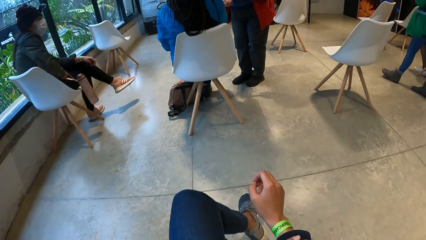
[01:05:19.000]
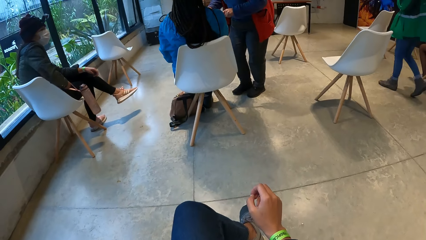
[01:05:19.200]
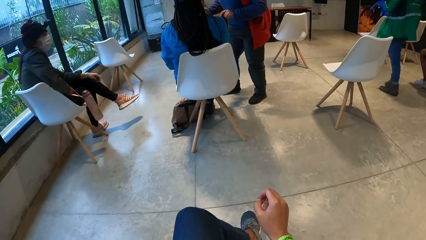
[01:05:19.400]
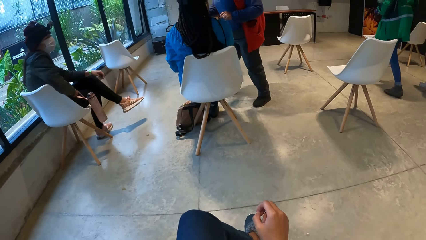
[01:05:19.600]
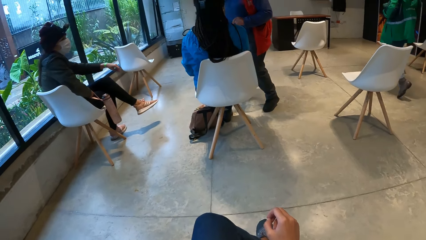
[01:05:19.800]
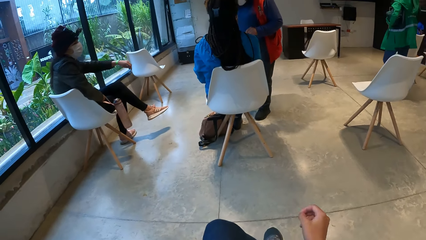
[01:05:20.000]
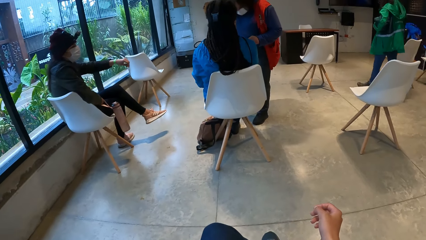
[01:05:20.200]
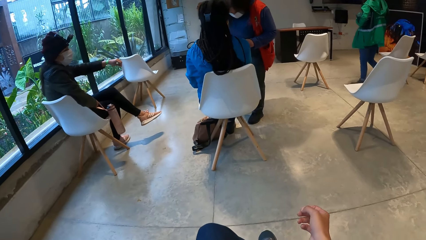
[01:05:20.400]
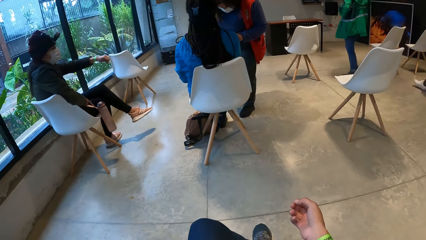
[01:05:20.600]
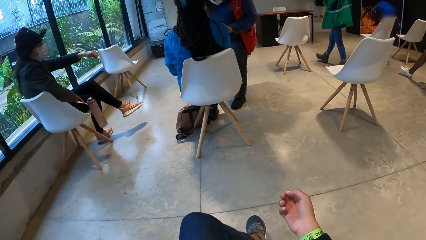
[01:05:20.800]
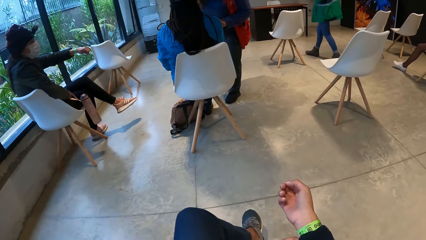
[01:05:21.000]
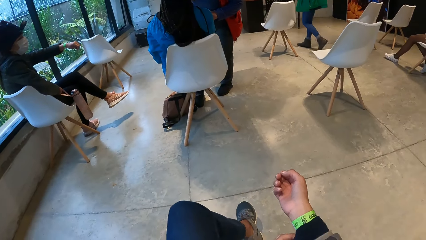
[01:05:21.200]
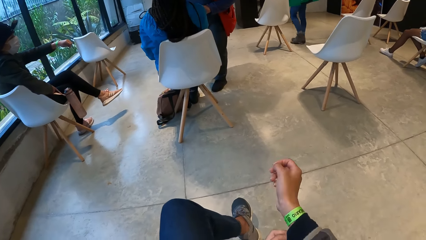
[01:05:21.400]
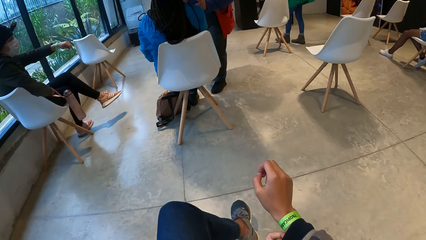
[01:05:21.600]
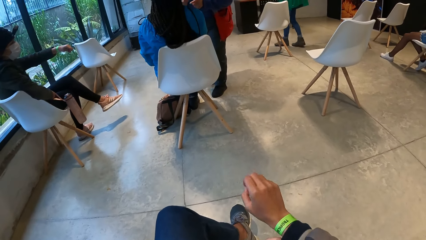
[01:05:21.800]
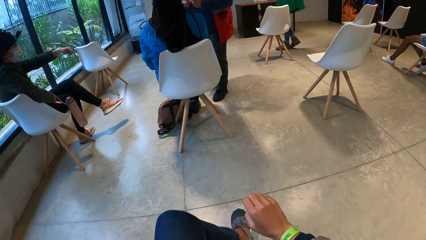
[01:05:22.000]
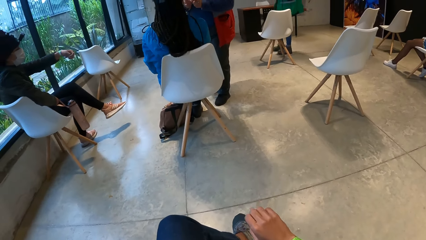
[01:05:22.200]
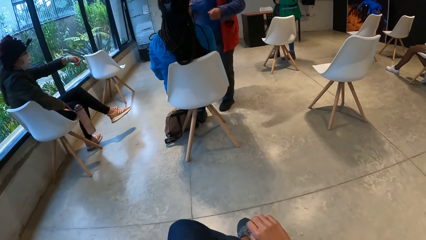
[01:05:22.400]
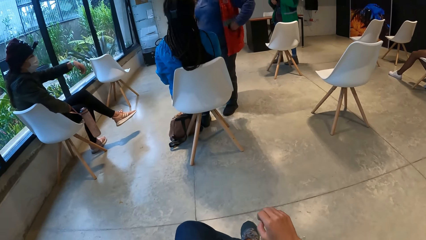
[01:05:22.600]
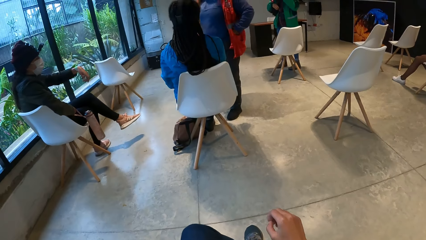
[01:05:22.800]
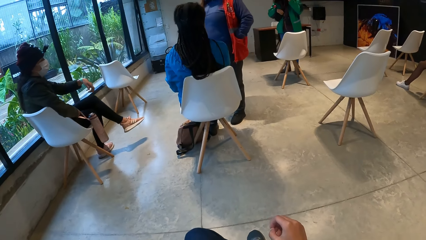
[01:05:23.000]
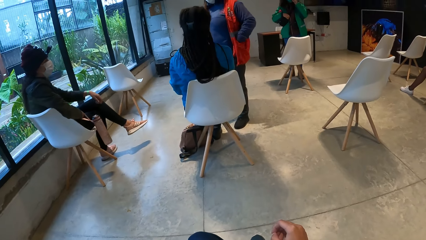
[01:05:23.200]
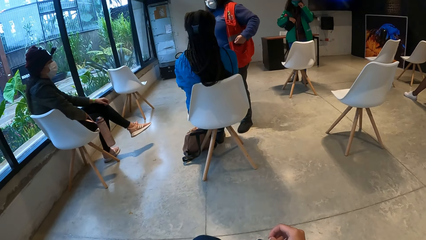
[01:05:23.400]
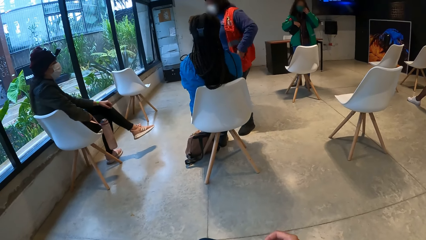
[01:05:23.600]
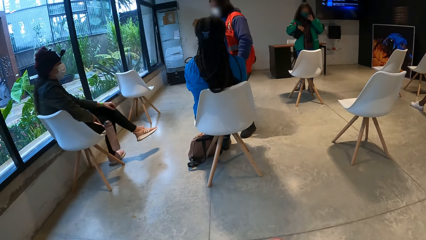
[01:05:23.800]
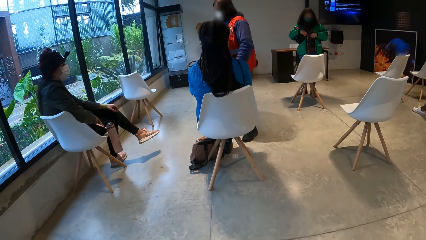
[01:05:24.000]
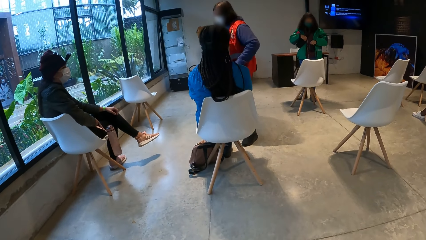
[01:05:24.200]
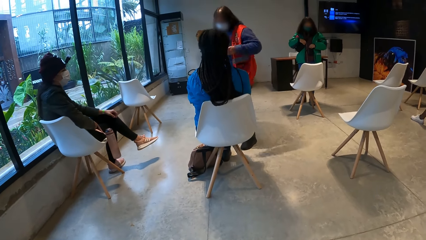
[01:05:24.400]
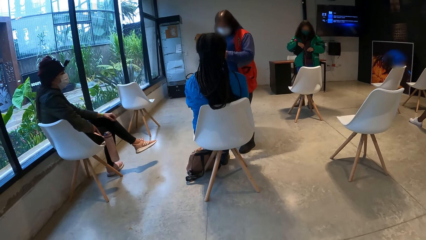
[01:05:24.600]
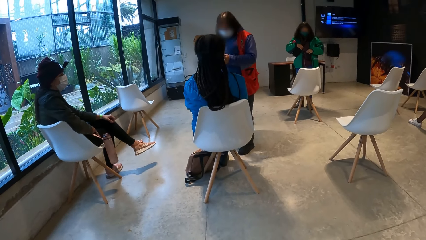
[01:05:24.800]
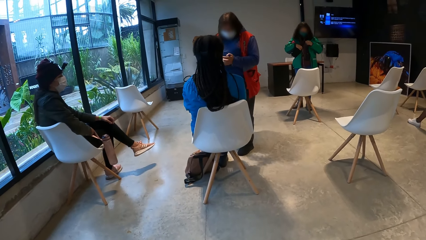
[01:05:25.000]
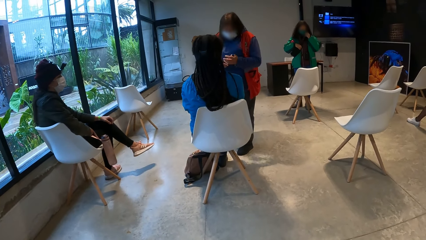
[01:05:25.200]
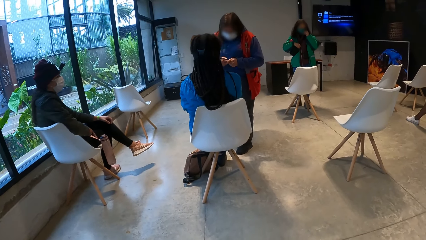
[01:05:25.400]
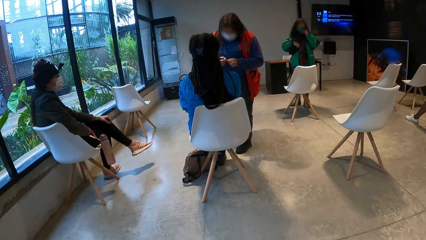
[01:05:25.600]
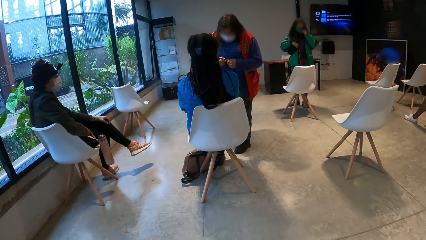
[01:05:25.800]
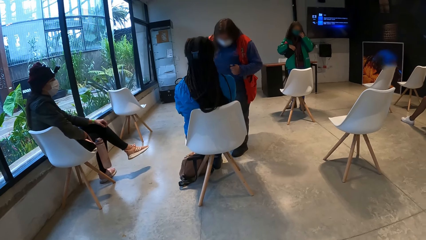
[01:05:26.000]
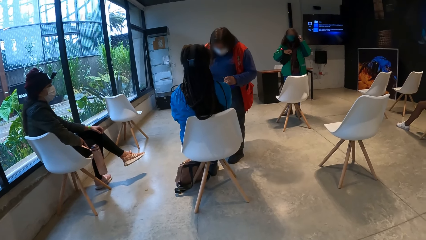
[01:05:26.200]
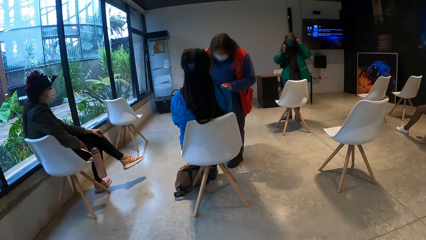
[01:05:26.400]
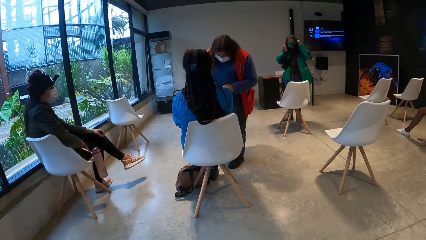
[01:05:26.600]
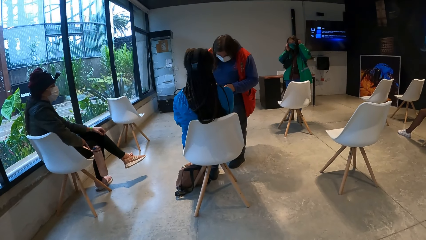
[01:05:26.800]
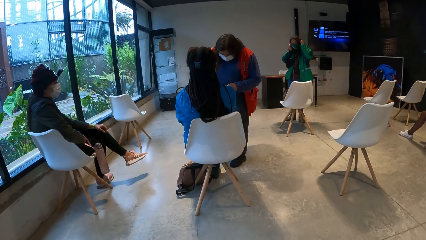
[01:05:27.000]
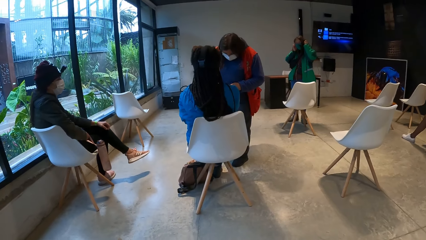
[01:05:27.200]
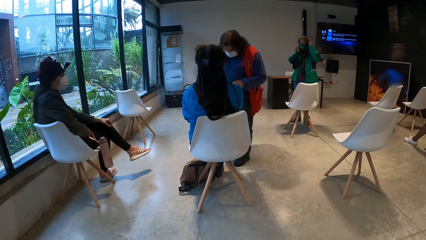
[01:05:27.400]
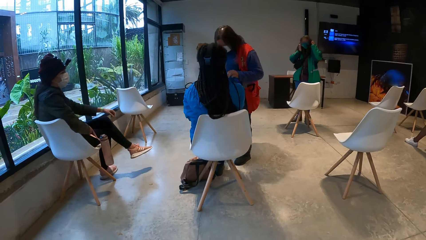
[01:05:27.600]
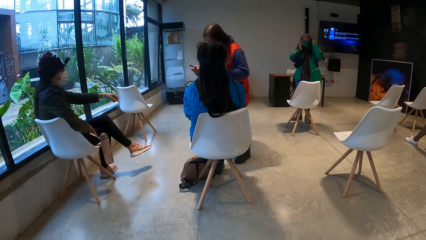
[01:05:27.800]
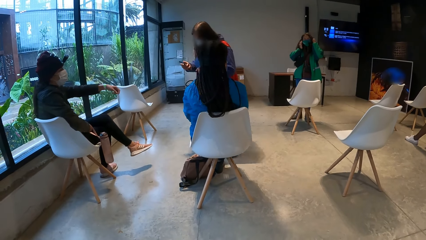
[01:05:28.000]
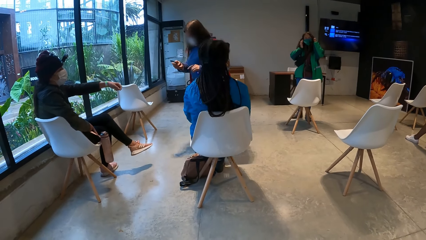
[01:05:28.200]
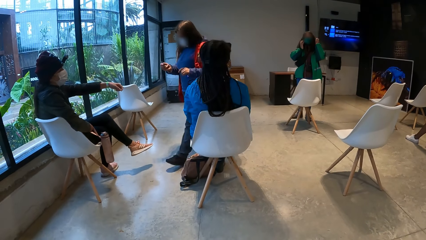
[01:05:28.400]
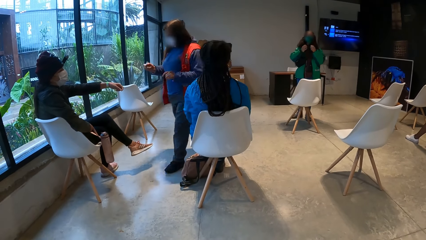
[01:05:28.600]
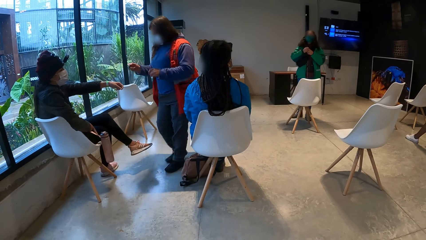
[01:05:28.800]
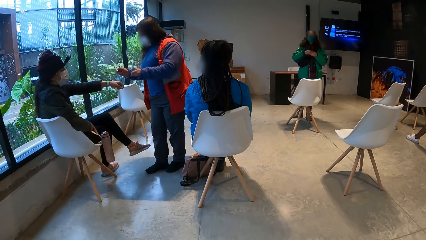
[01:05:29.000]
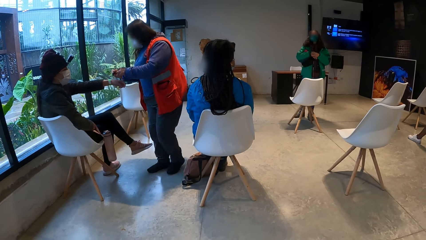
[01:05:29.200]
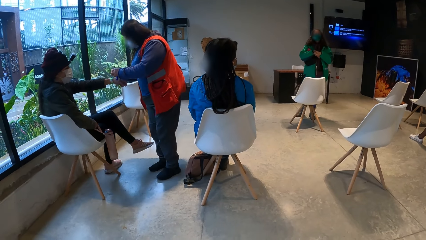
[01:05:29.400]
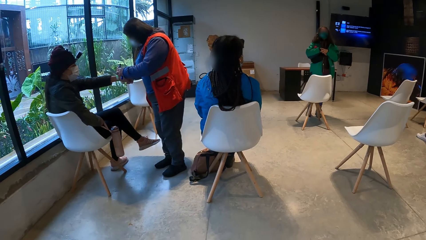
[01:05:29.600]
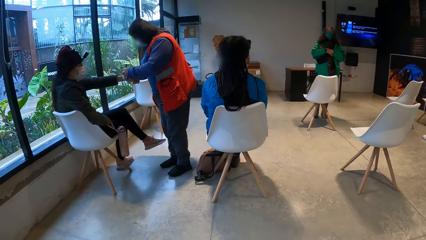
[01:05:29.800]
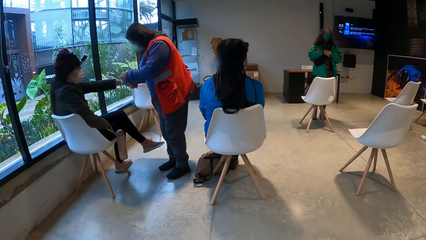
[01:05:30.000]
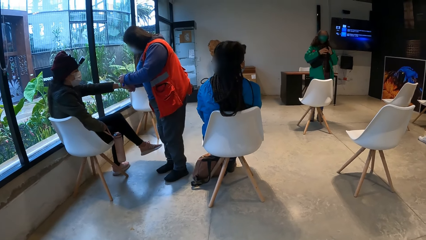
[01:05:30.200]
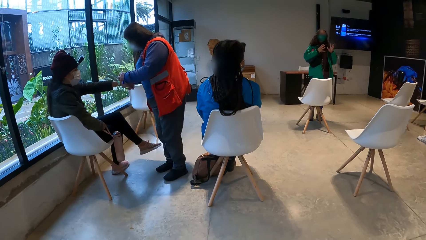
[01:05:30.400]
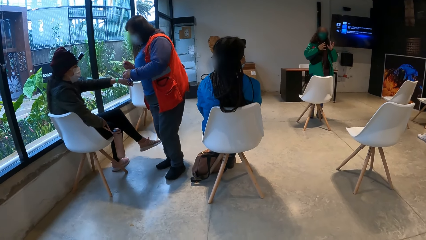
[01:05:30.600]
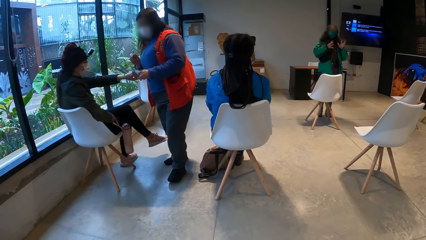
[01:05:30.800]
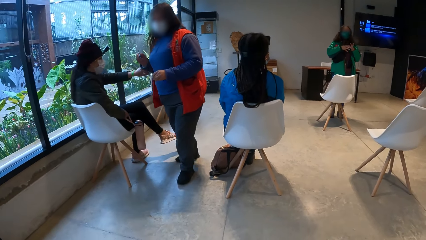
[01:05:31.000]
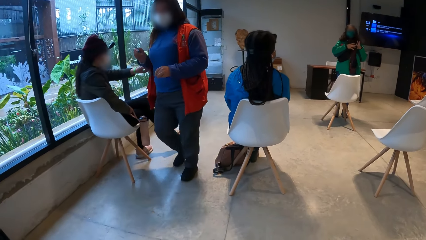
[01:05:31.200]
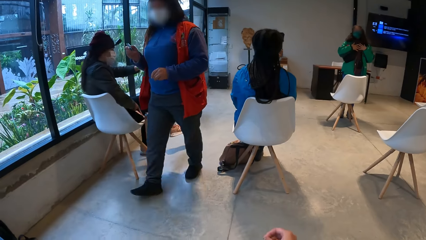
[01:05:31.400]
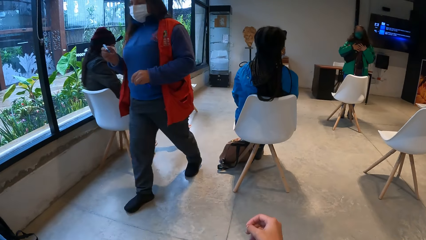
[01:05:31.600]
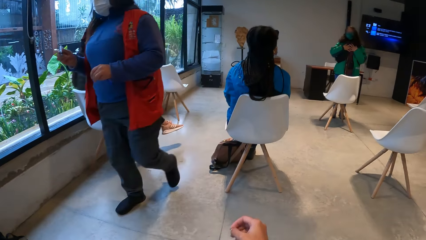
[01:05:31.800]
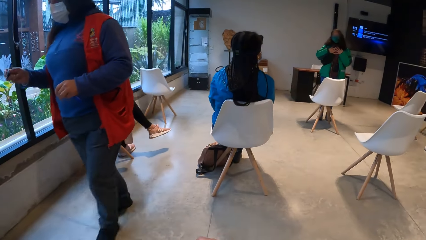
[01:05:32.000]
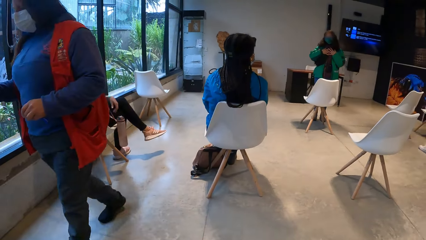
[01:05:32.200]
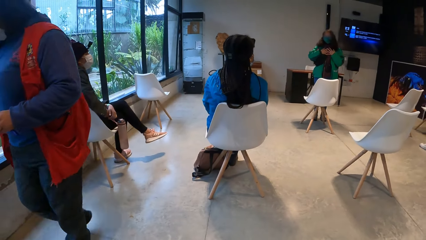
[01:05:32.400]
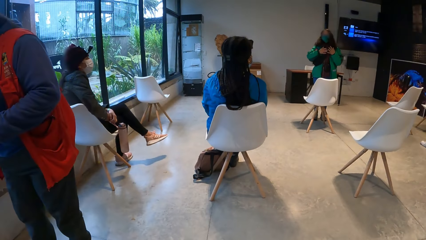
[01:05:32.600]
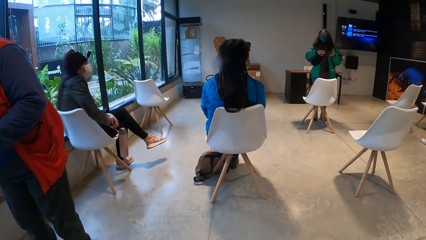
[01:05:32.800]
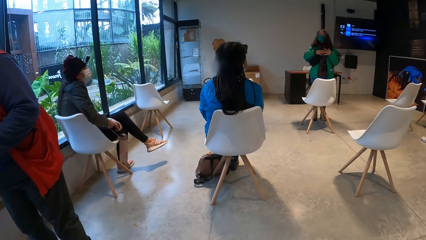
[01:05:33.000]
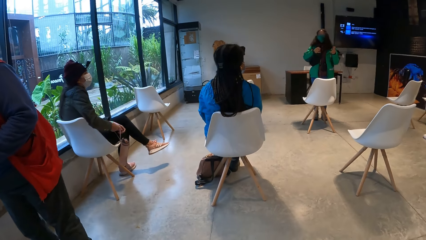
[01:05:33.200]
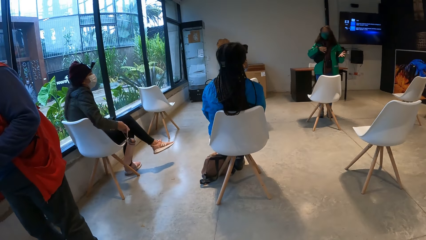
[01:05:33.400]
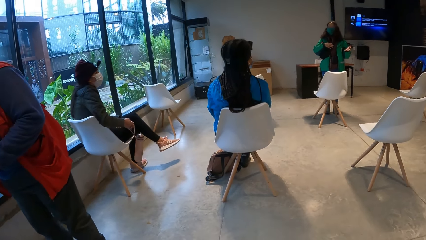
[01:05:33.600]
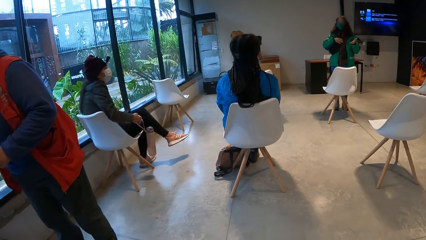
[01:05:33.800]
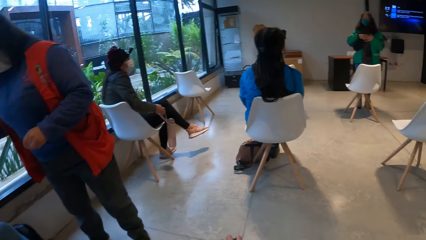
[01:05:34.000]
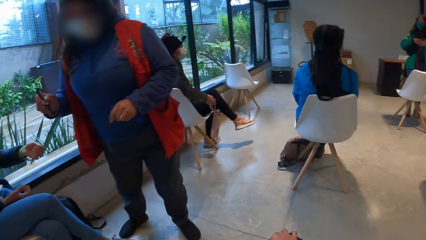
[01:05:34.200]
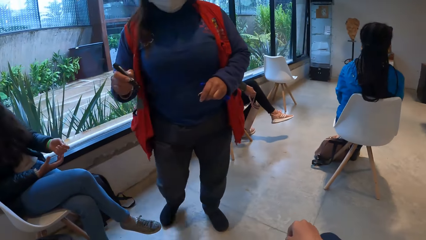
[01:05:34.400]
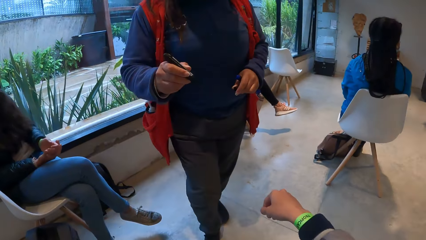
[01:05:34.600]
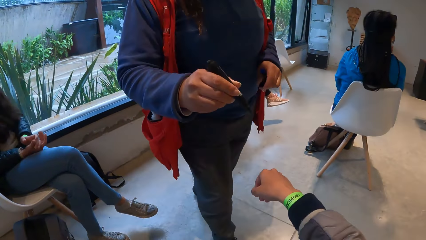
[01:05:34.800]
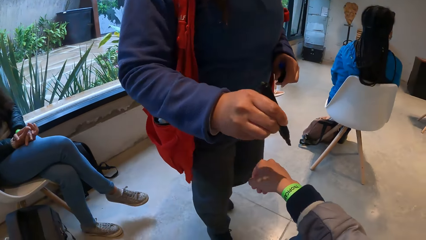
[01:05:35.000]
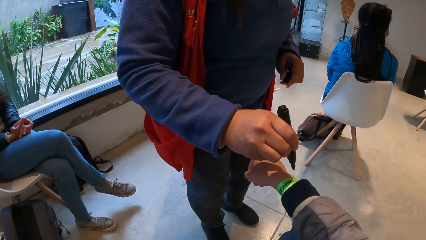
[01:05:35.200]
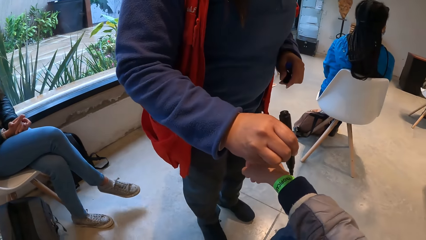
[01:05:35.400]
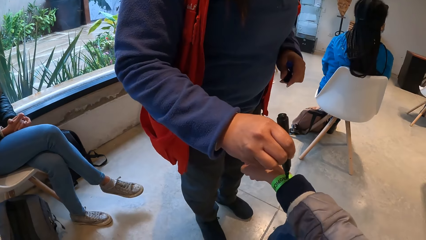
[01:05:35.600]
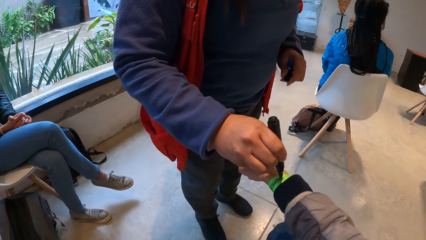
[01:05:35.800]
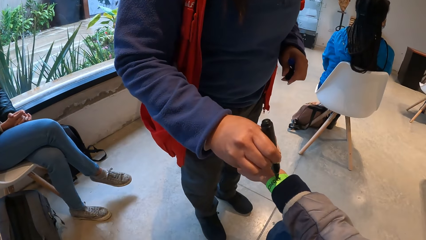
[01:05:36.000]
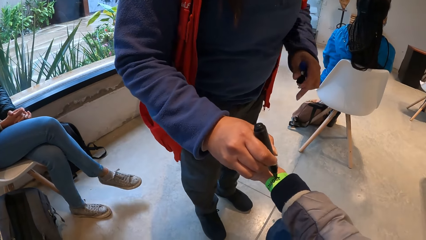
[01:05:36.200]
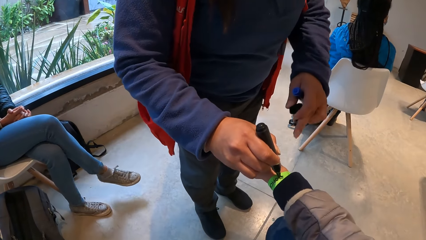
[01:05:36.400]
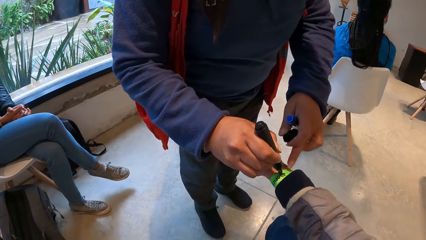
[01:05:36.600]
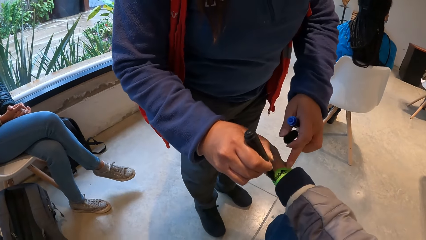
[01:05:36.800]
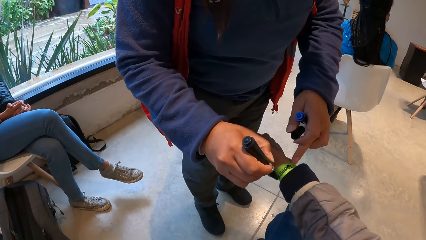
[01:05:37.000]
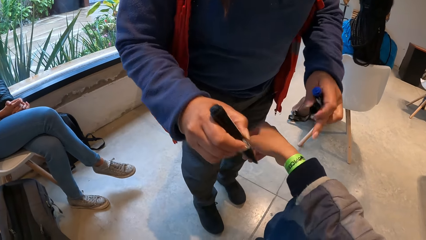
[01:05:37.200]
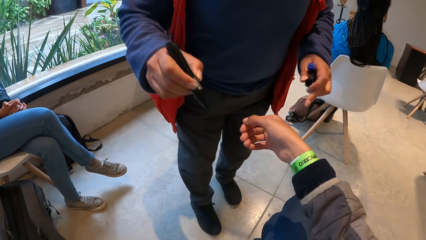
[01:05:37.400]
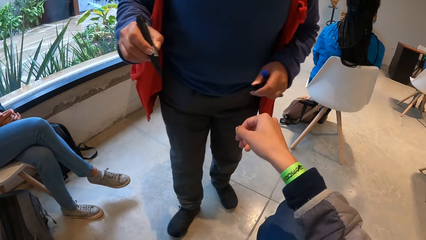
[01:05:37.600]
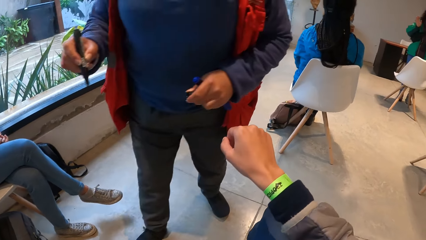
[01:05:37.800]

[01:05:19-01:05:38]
The camera wearer glances at the wrist band. A woman marks a band on the wrist of another woman with the marker in her right hand. A third woman stands in front of the camera wearer and the other people. The first woman covers the marker in her right hand with a lid in her left hand. The first woman dips her left hand into the pocket of her jacket. The third woman adjusts a nose mask on her face with her left hand. The camera wearer looks around the room. The first woman uncovers the marker with her left hand. The first woman marks the band on the left wrist of the second woman with the marker in her right hand. The third woman adjusts the nose mask on her face with both hands. A fourth woman stretches her left hand. The first woman marks the band on the left wrist of the fourth woman with the marker in her right hand. The third woman lectures the camera wearer and the other people. A fifth woman puts down her left hand. The camera wearer stretches her right hand. The first woman marks the band on the right wrist of the camera wearer with the marker in her right hand. The first woman touches the band on the right wrist of the camera wearer with her left hand.
